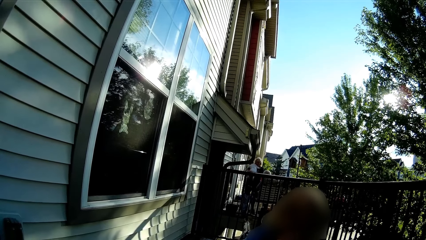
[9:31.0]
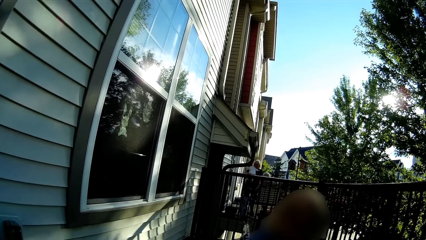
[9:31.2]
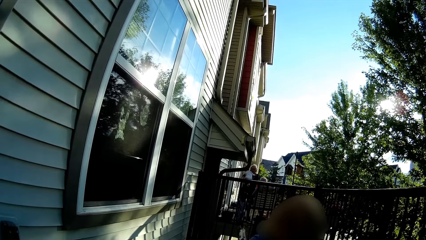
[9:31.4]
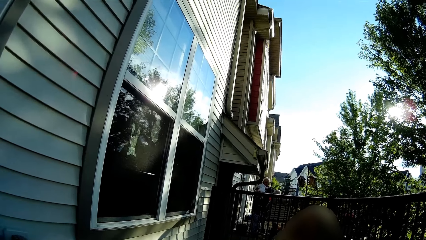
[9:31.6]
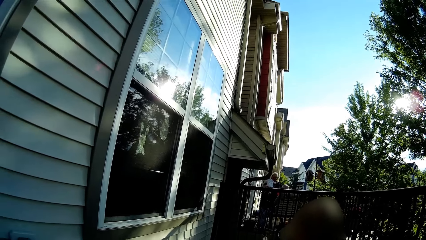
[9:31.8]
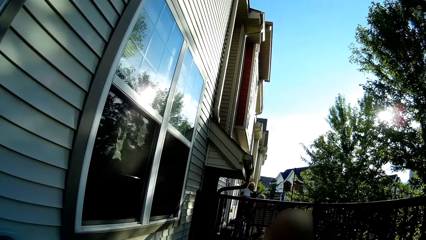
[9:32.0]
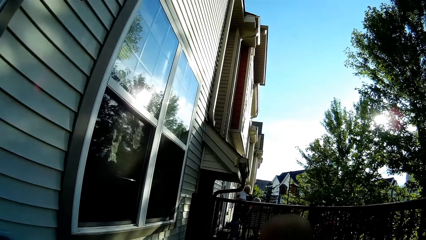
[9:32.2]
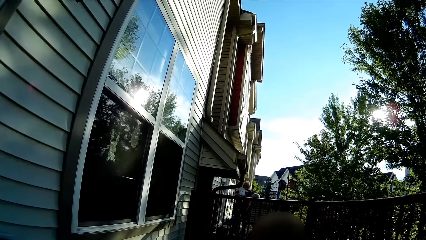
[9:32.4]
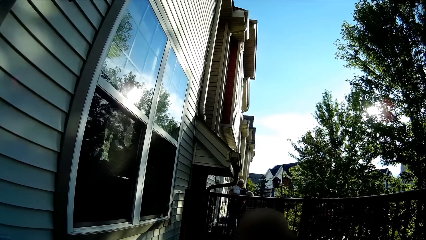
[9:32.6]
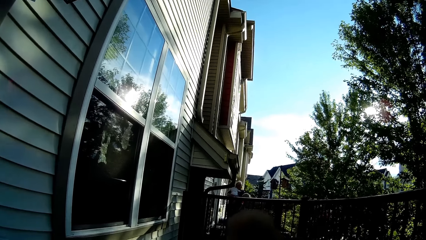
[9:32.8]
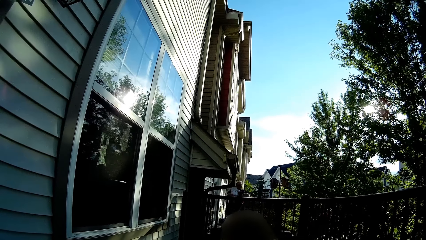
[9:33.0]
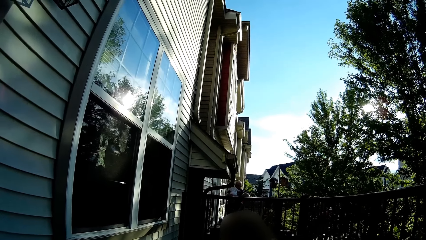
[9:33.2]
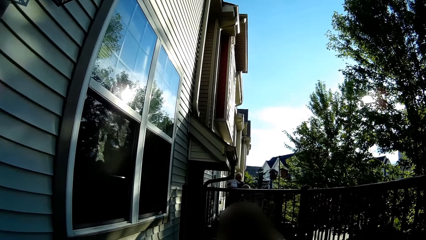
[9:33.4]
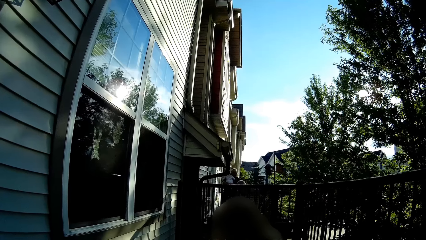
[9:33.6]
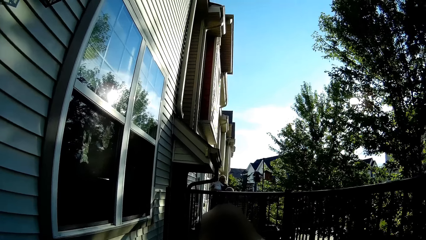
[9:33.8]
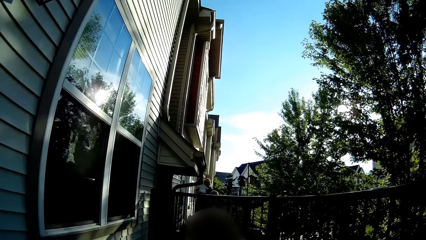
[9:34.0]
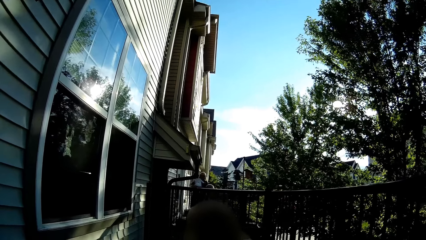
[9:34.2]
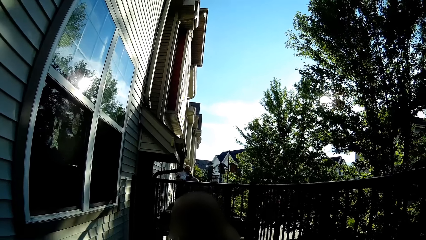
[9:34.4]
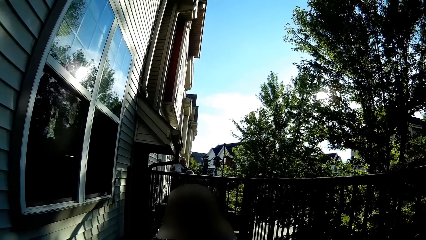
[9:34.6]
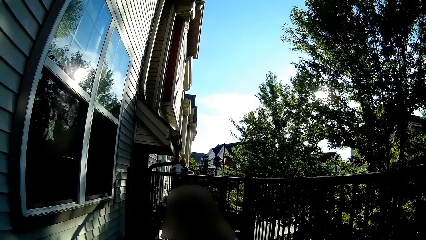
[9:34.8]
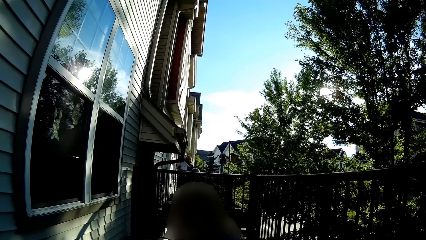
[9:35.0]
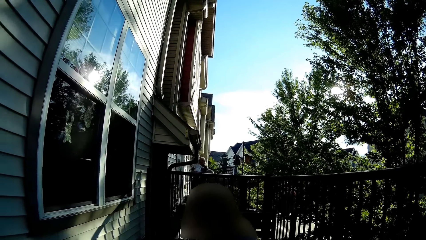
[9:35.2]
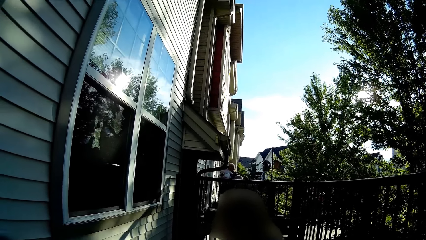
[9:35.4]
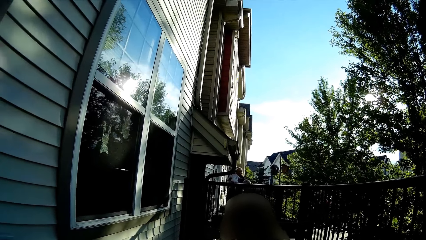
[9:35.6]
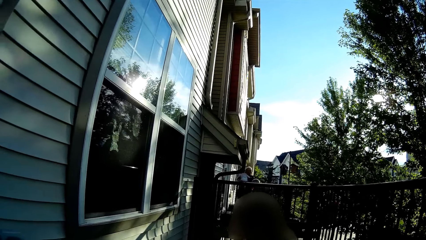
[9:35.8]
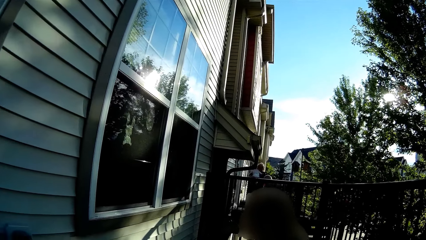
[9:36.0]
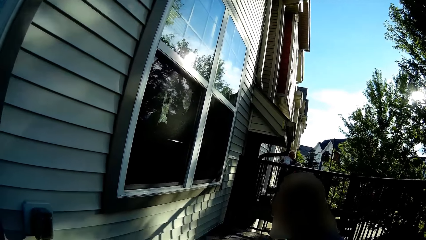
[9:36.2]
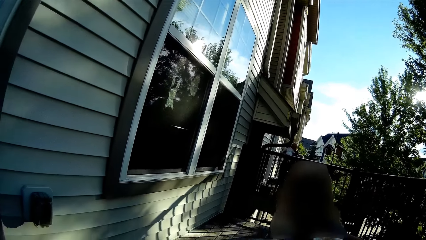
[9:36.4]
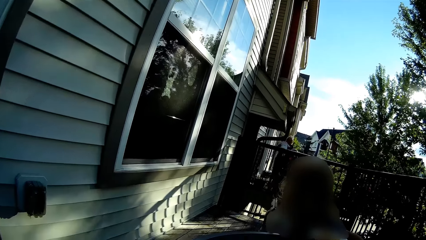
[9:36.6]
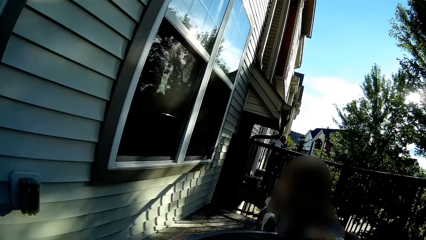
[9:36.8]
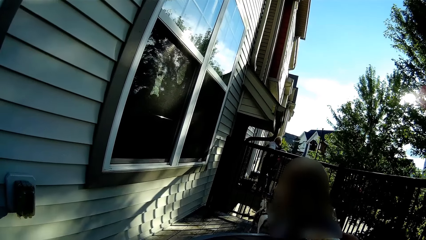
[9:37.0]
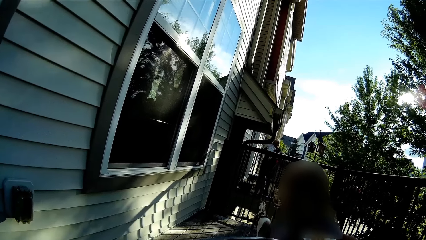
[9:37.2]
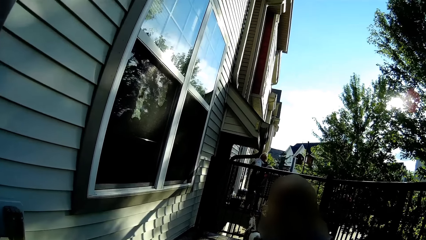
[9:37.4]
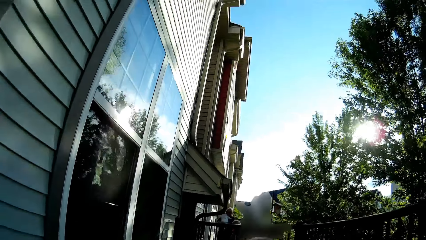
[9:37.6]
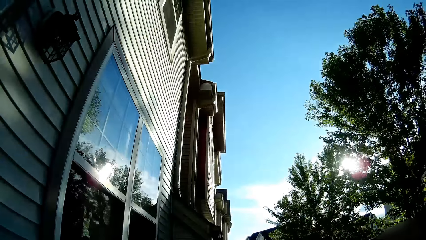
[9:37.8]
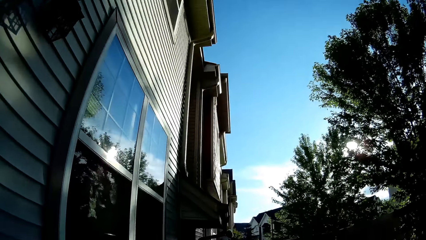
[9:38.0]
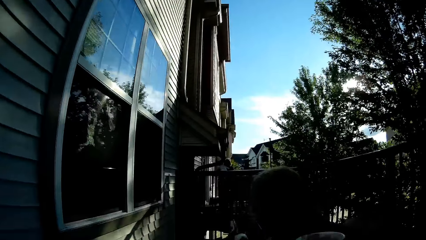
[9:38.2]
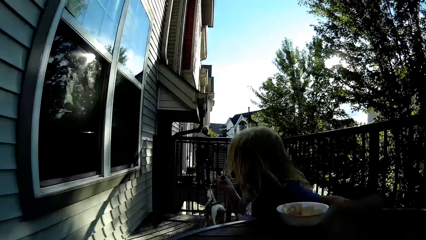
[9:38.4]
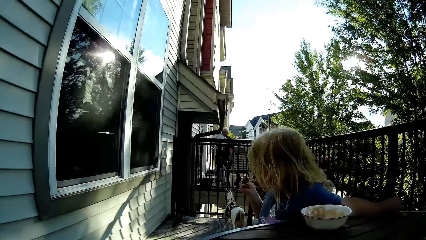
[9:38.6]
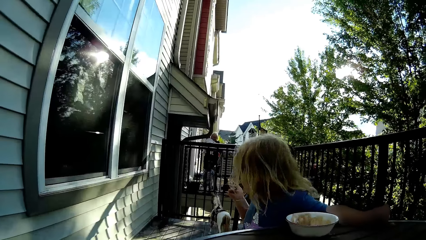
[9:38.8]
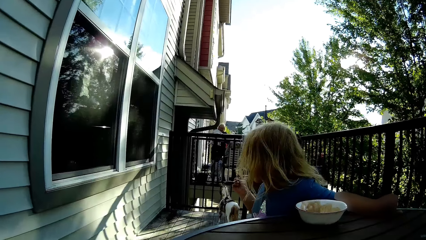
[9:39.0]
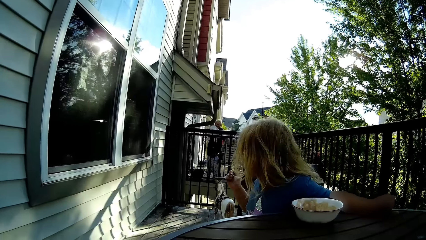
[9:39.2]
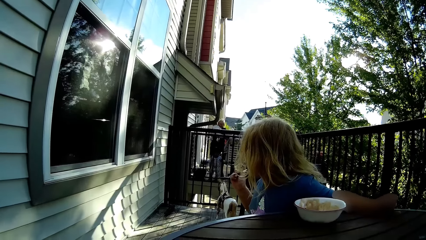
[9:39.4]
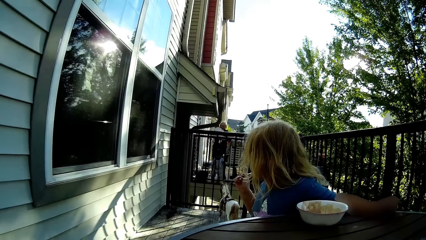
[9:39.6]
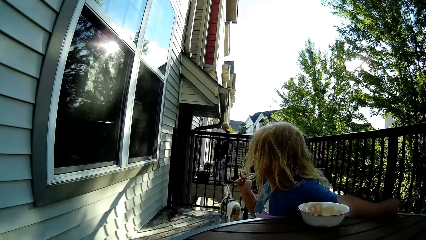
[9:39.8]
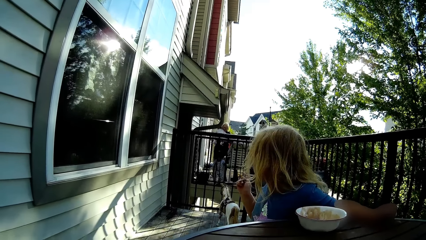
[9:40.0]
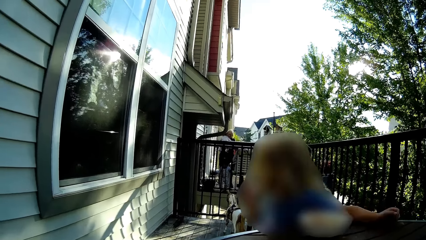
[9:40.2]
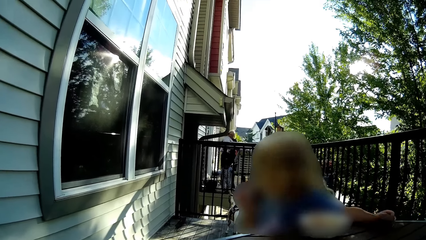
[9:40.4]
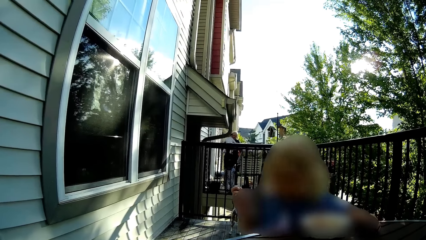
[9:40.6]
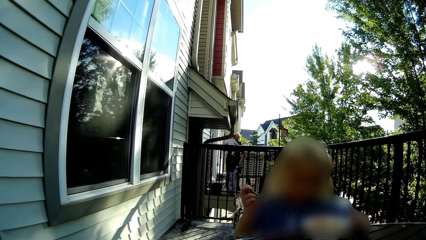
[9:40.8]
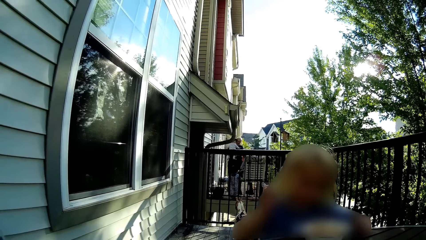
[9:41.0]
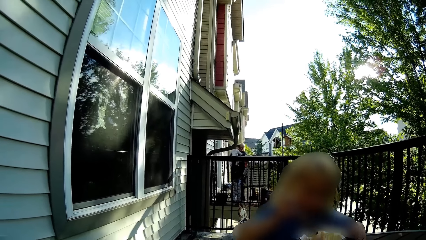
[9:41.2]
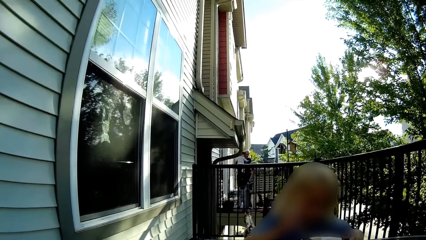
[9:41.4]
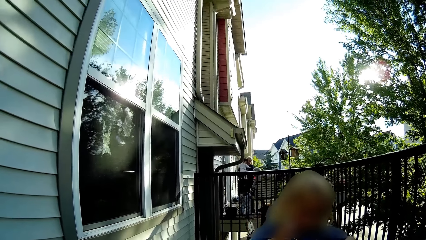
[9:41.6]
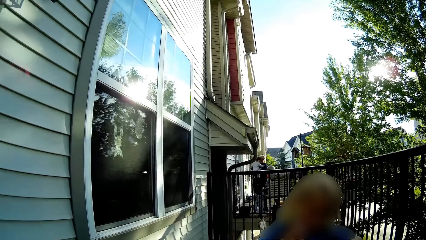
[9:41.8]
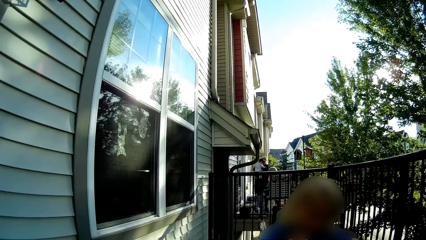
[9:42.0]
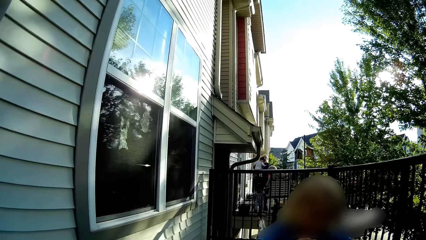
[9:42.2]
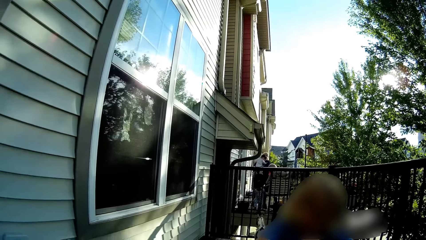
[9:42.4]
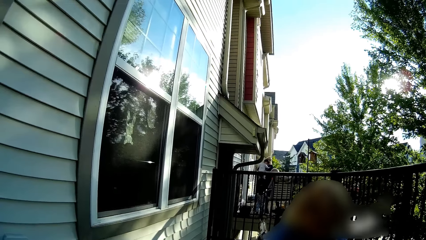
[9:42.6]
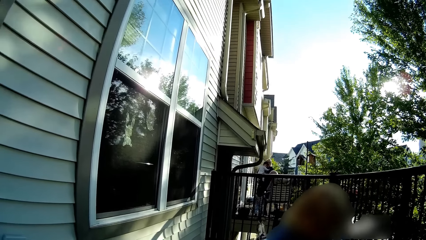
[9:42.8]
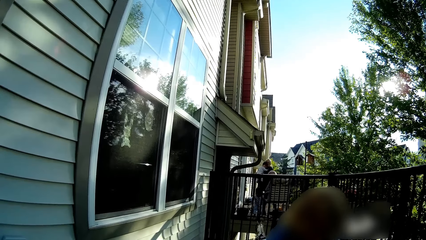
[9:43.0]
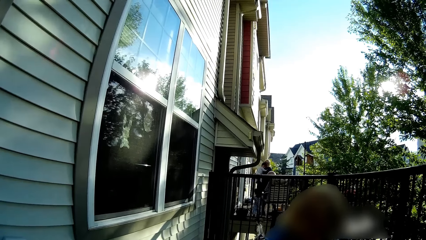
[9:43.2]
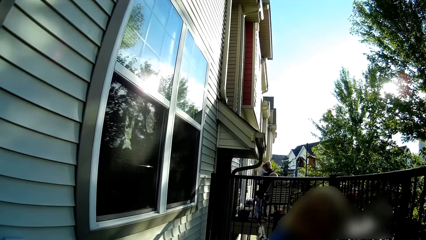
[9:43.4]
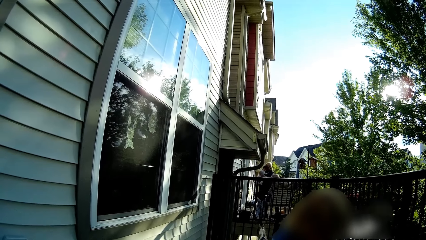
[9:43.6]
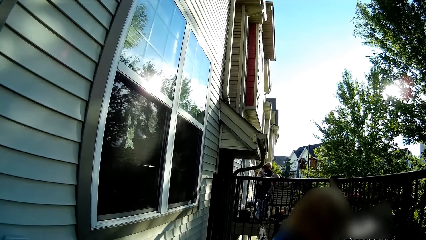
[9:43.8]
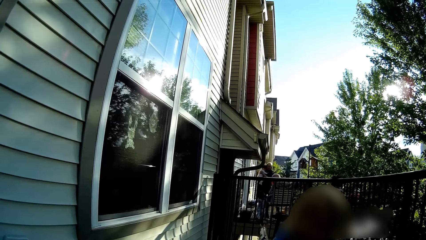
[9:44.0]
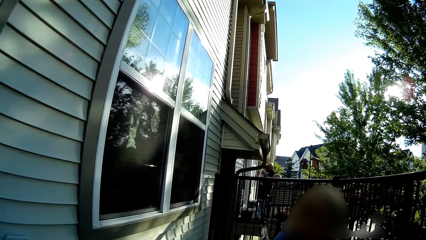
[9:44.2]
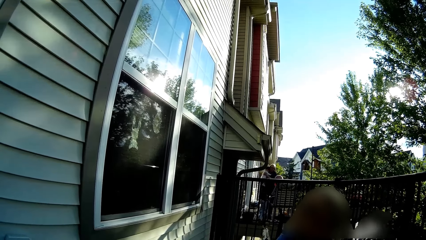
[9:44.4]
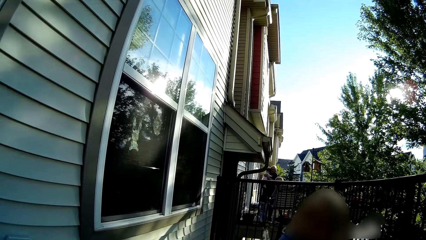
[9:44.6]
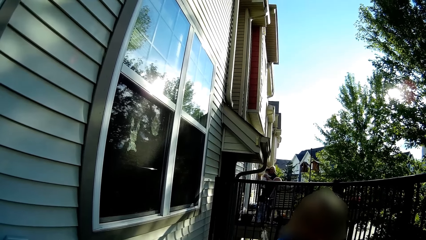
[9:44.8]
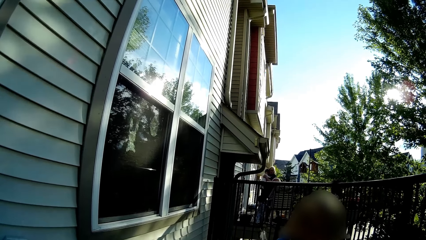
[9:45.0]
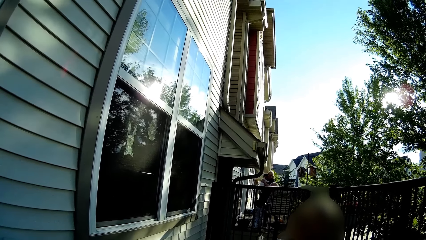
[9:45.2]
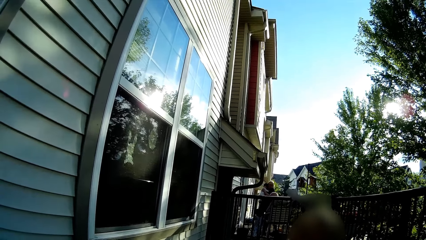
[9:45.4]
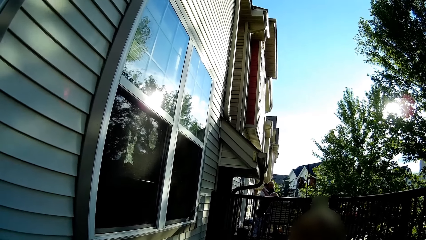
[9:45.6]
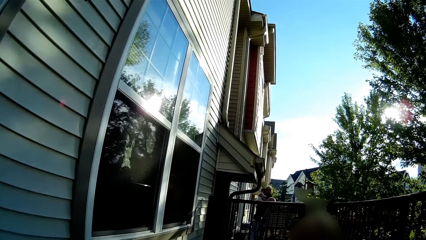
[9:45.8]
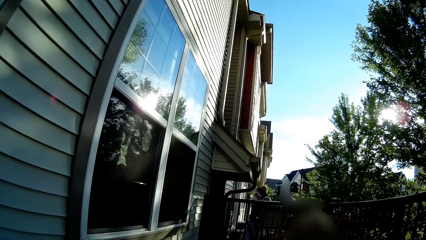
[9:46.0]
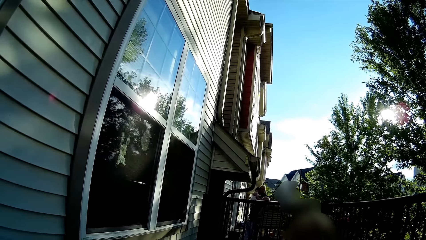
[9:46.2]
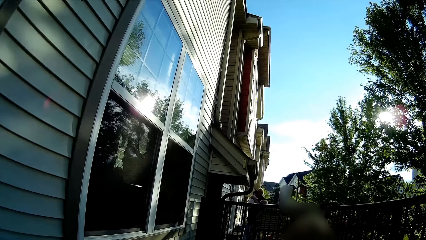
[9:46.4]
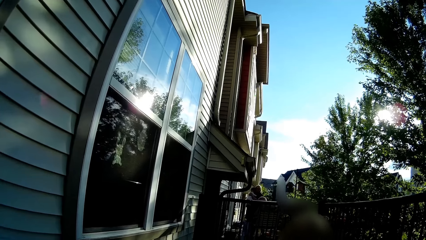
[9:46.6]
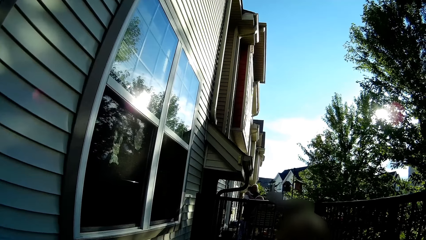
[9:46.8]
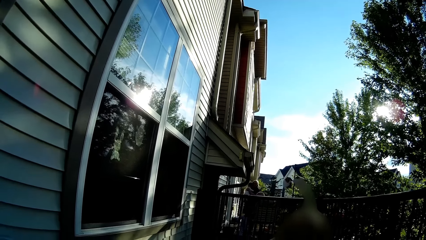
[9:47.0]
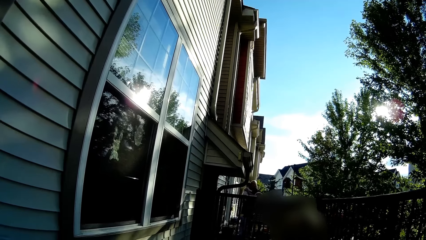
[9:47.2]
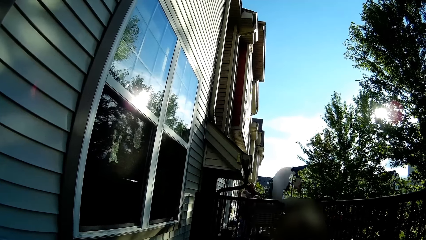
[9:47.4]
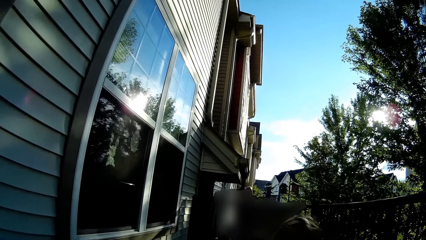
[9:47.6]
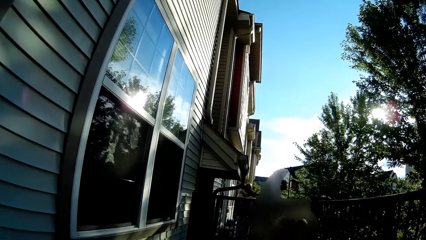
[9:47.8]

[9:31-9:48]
The camera wearer interacts with a woman. The girl looks backward. The girl turns forward. A person eats food. The camera wearer looks around. They interact with the woman.
